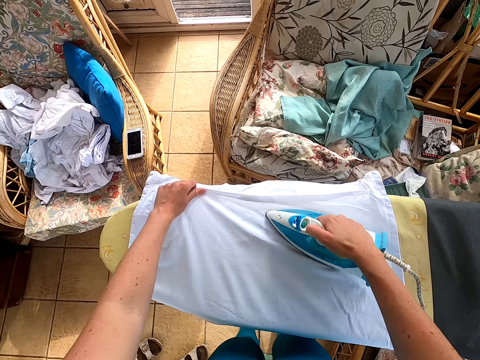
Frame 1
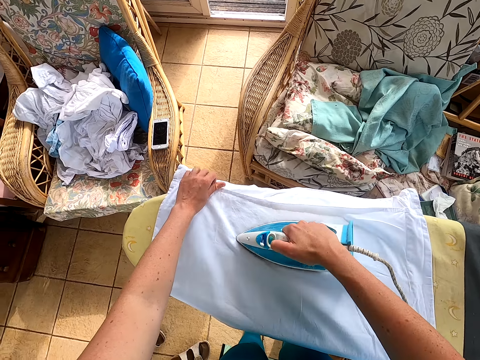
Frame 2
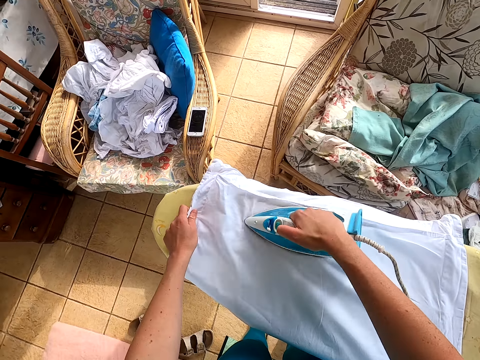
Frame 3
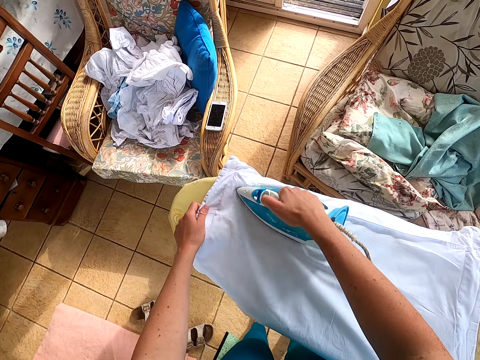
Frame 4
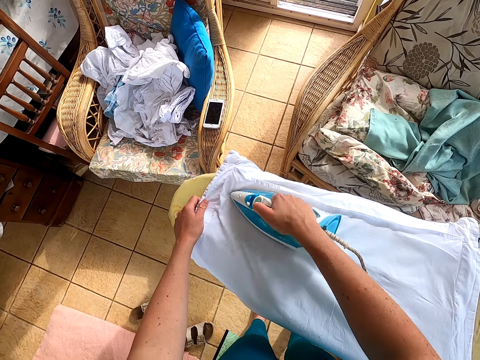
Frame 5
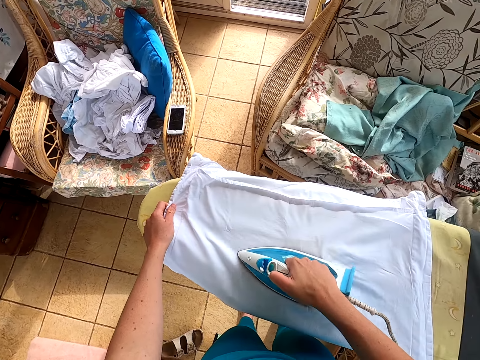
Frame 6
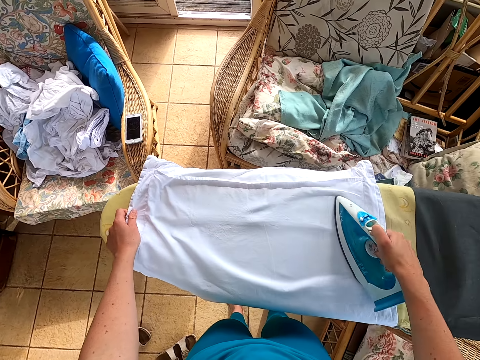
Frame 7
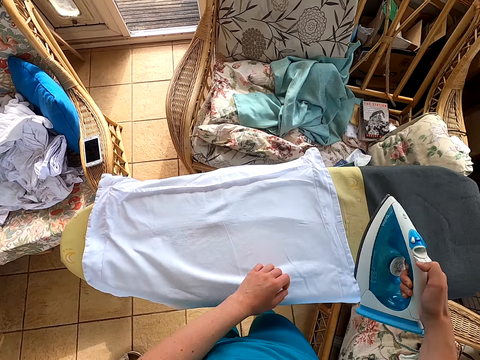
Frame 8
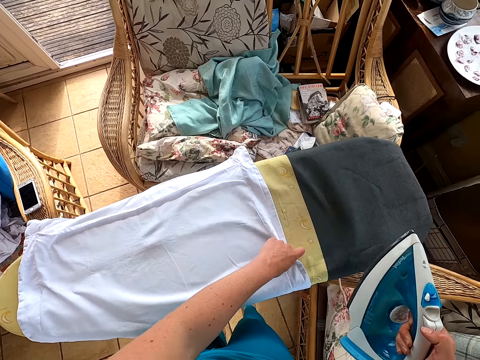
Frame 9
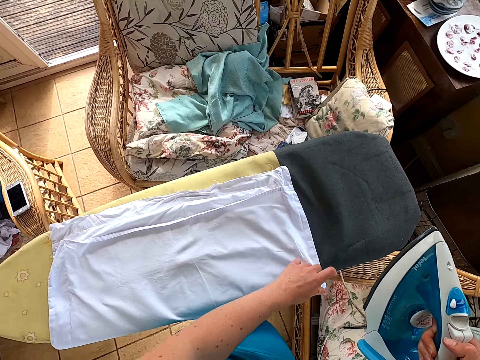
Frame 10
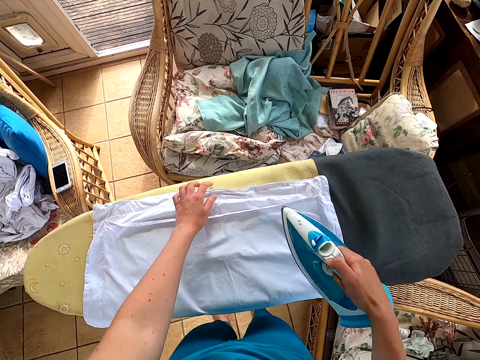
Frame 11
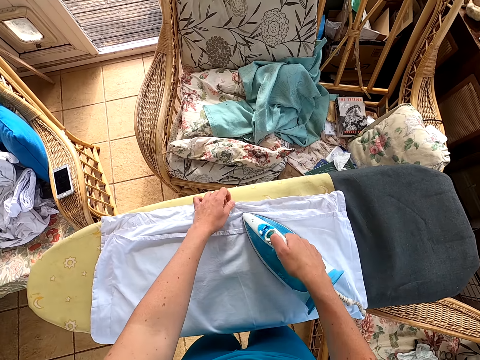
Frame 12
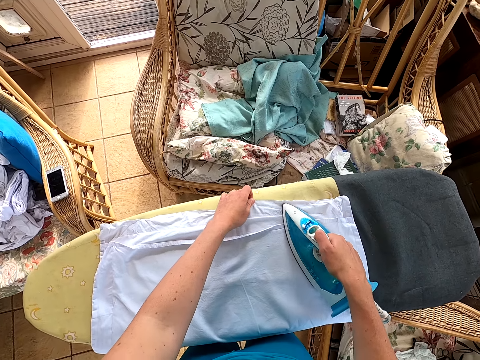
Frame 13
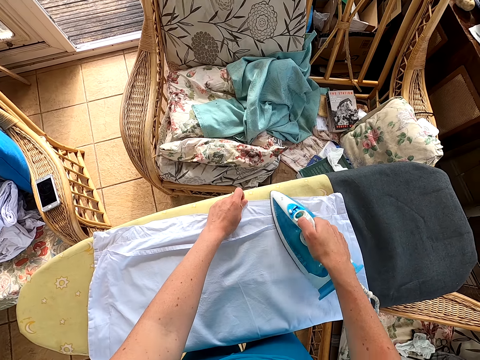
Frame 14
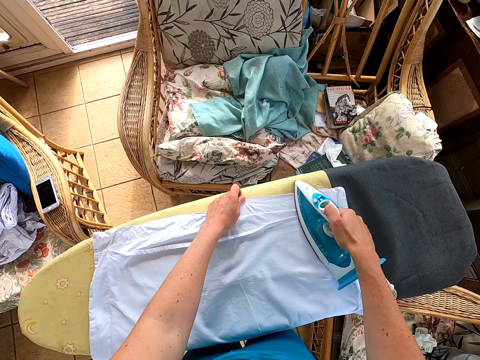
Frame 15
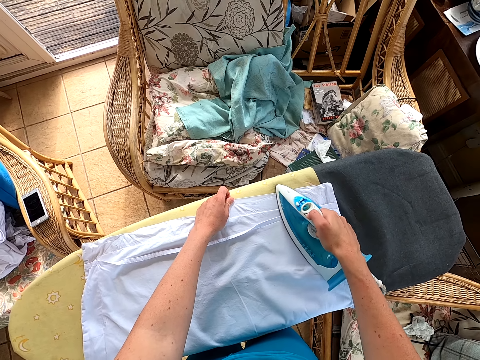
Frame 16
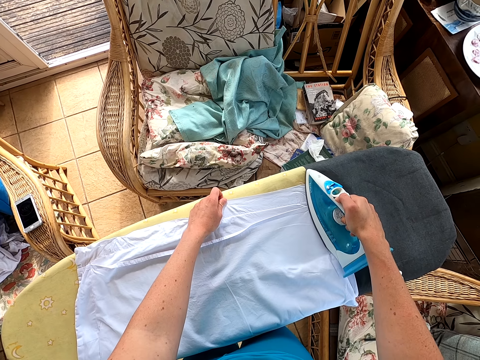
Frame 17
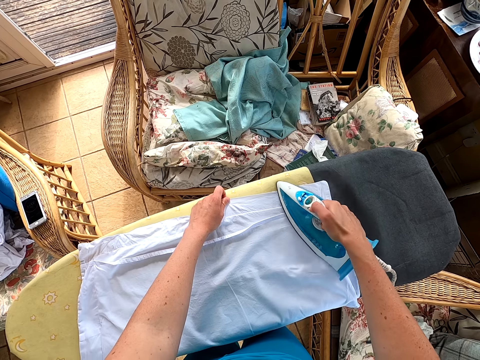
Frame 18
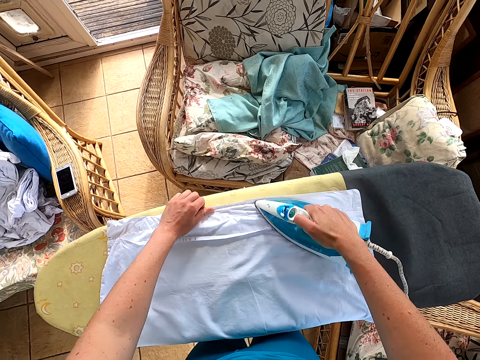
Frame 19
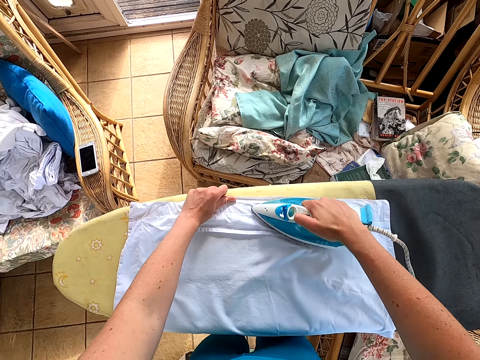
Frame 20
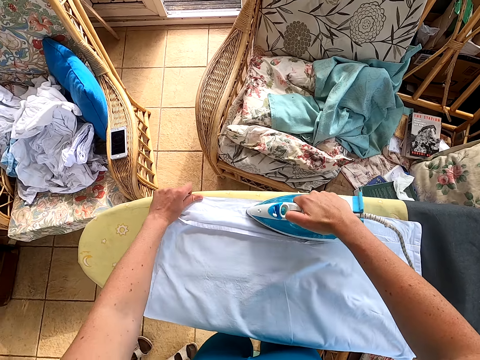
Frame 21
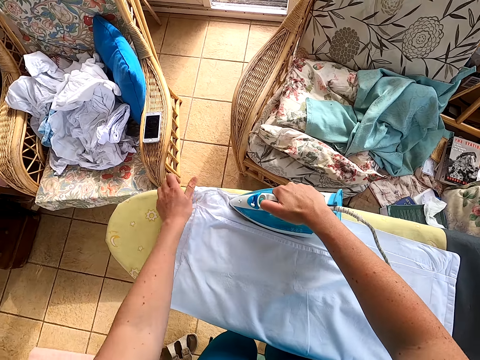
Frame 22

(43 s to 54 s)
The camera wearer stretches the cloth. They iron the cloth.

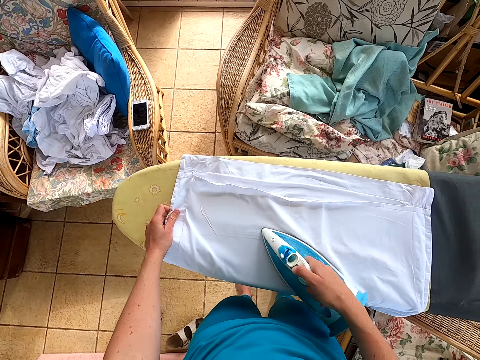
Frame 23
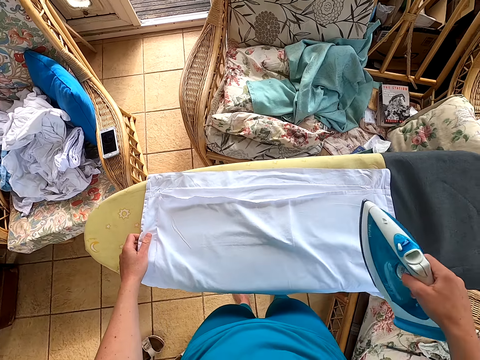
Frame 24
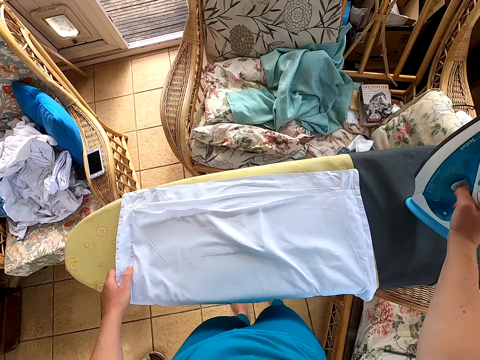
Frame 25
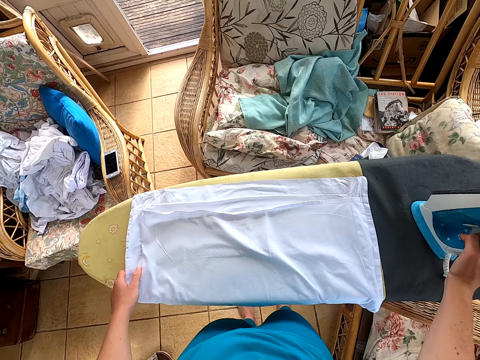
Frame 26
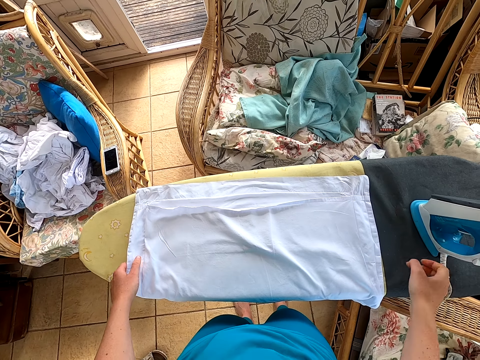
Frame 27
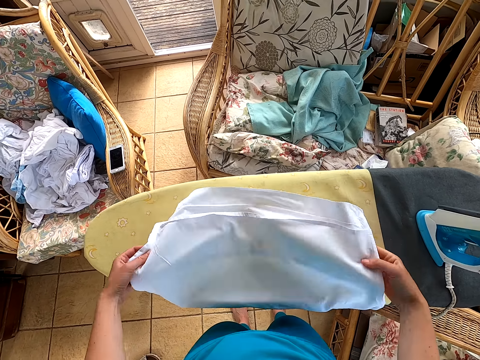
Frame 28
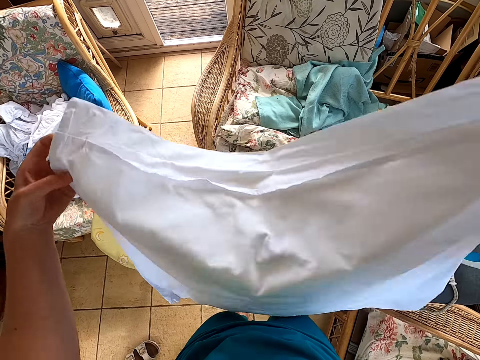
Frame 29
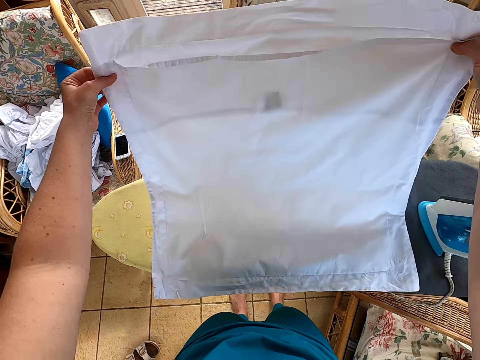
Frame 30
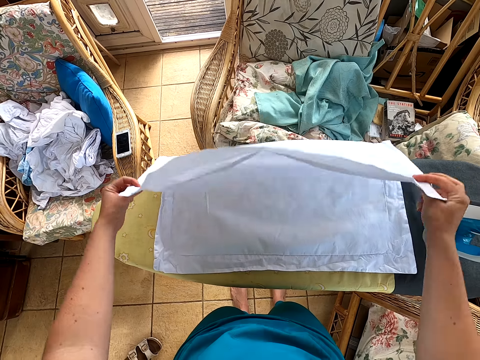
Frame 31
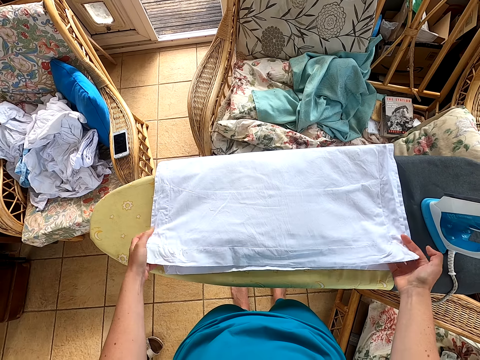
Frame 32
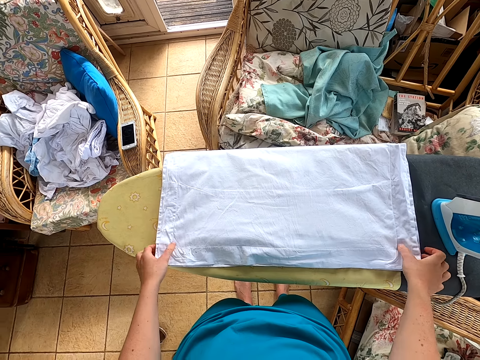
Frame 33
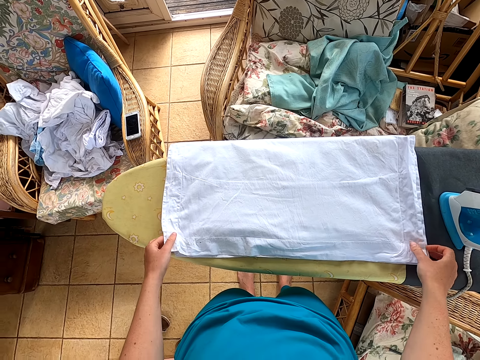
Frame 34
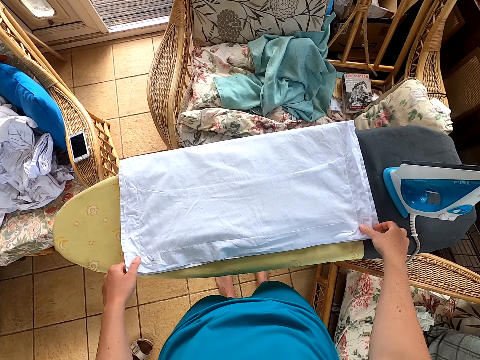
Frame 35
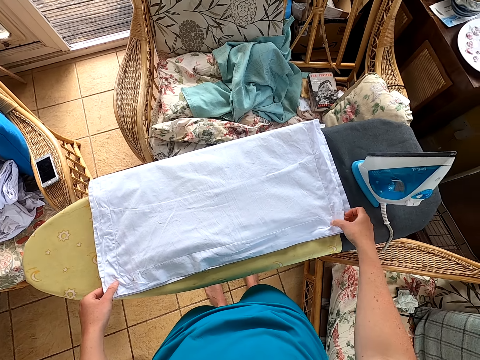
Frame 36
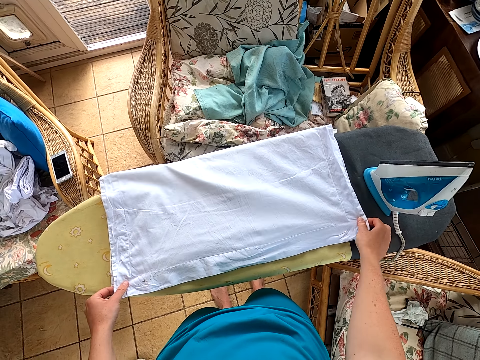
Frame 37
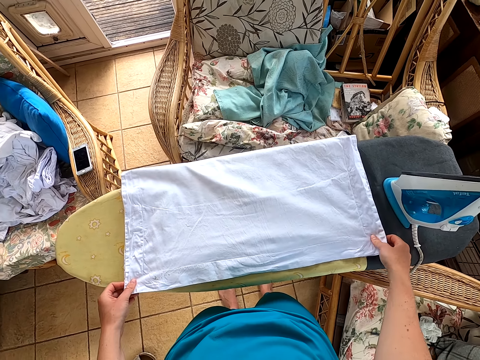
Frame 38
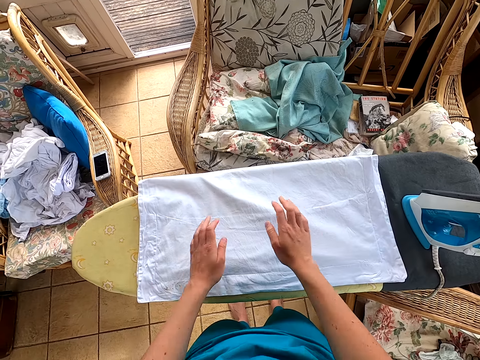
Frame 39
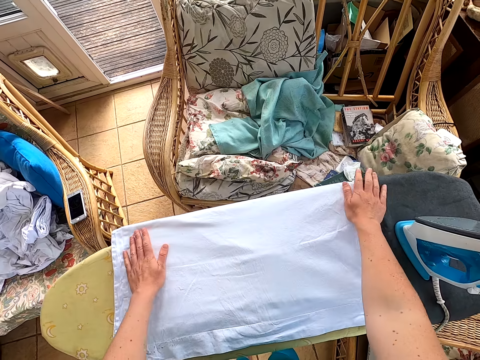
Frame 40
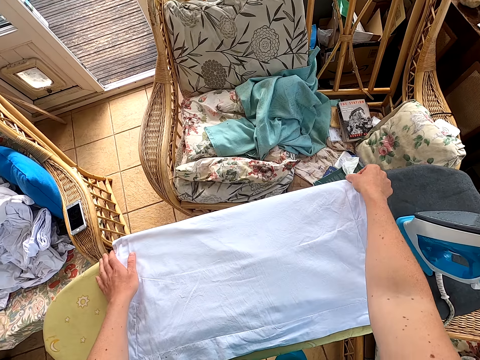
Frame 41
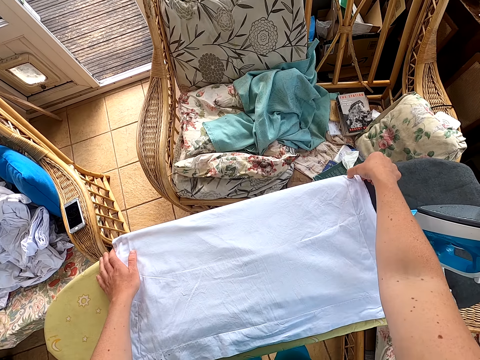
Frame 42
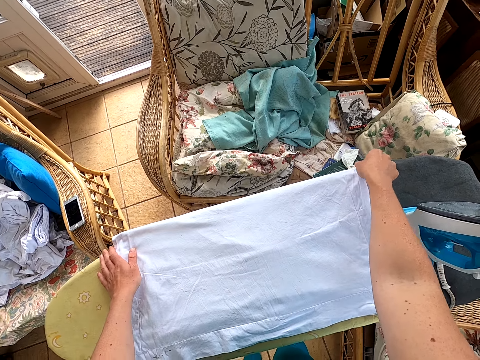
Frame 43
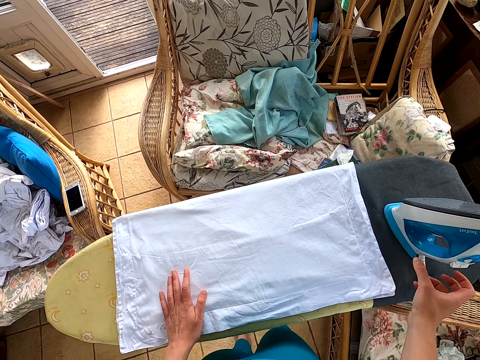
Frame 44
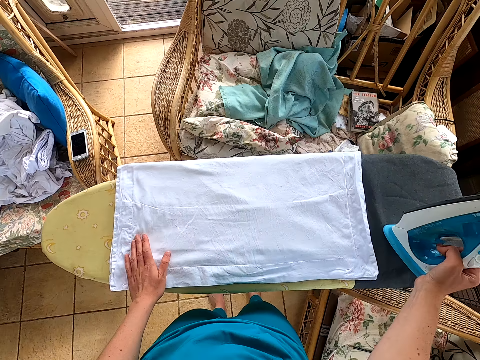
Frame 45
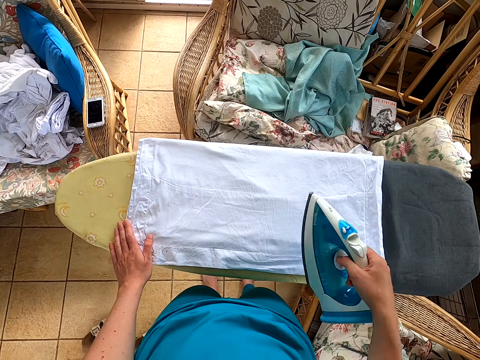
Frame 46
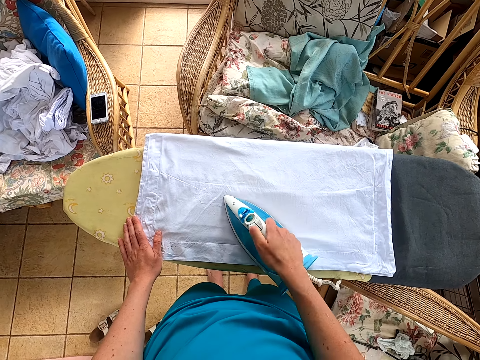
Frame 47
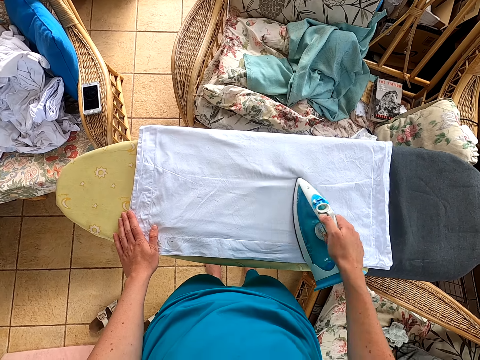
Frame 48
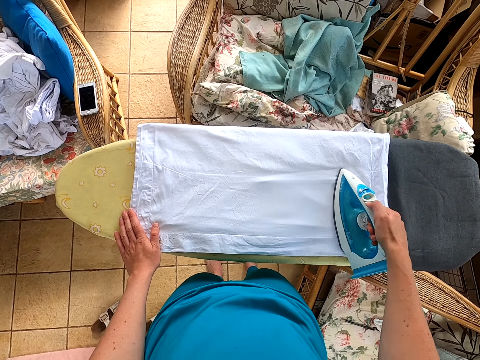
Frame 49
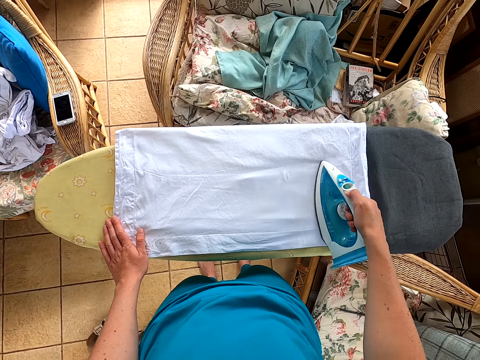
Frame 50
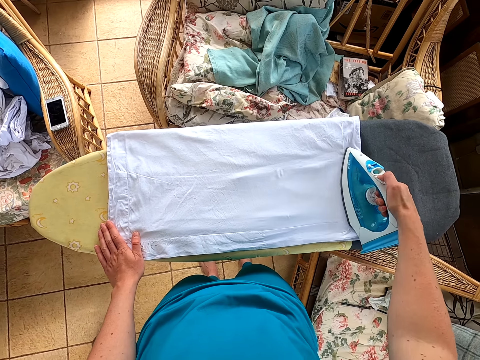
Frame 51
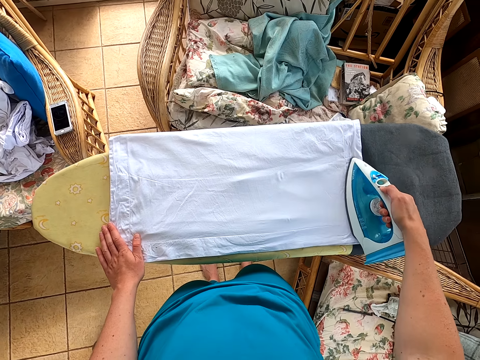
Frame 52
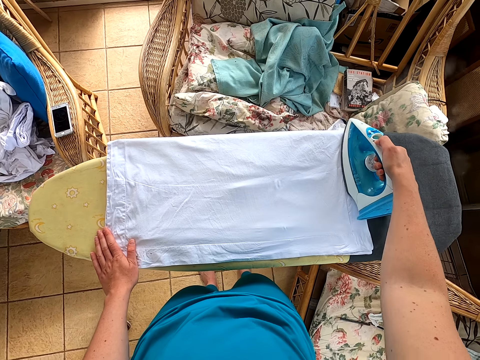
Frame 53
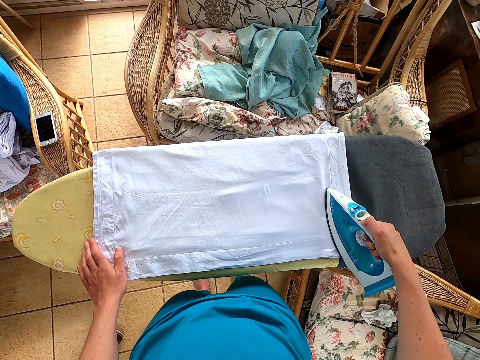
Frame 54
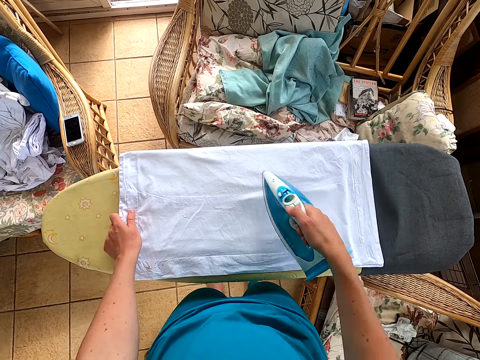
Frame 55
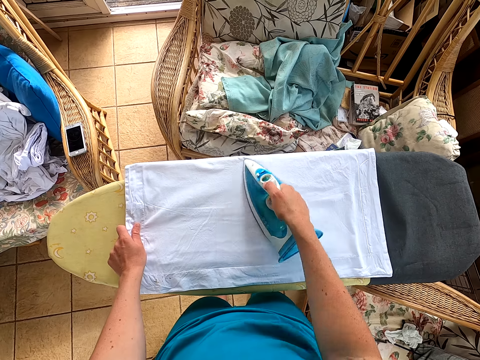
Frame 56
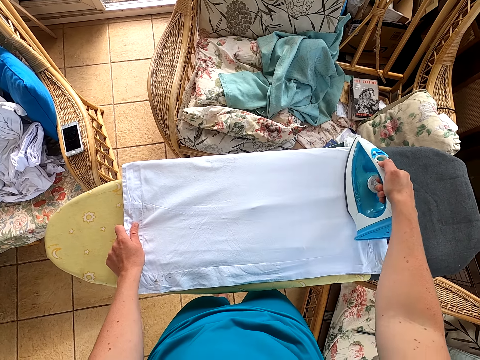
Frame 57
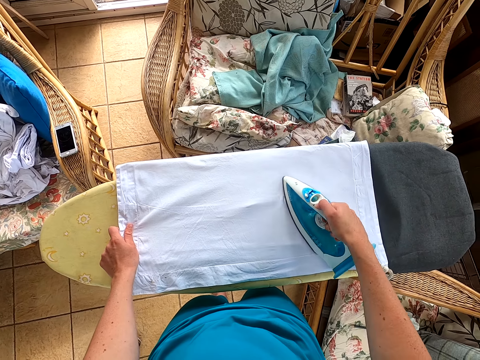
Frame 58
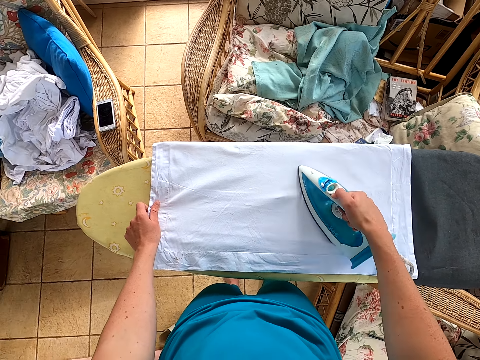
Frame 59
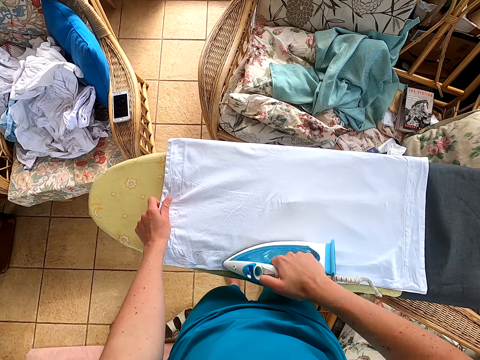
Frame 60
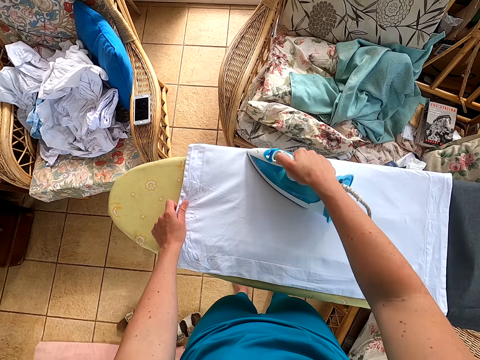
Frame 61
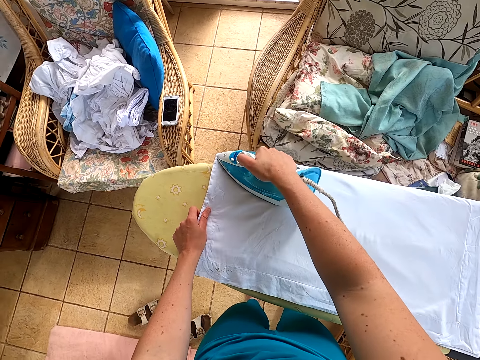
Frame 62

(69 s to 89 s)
The camera wearer puts the iron box on the table. They pick up the cloth. They put the cloth on the table. They stretch the cloth. They pick up the iron box. They iron the cloth.
